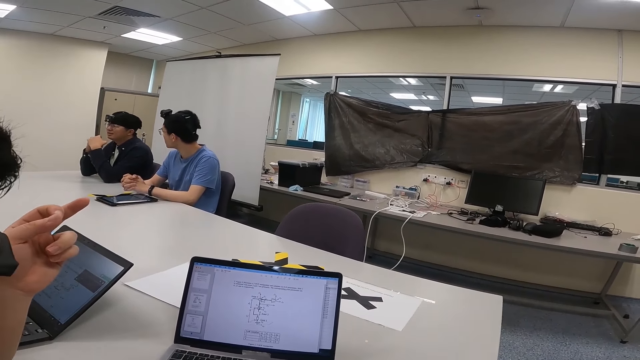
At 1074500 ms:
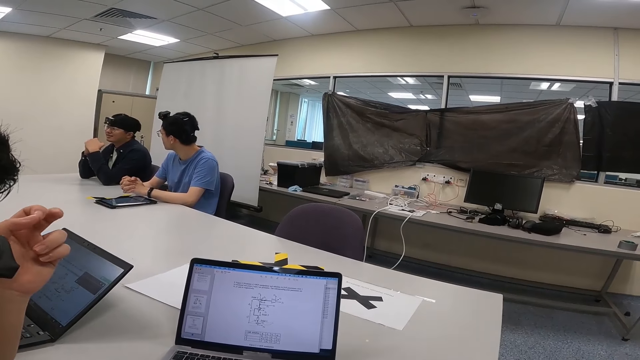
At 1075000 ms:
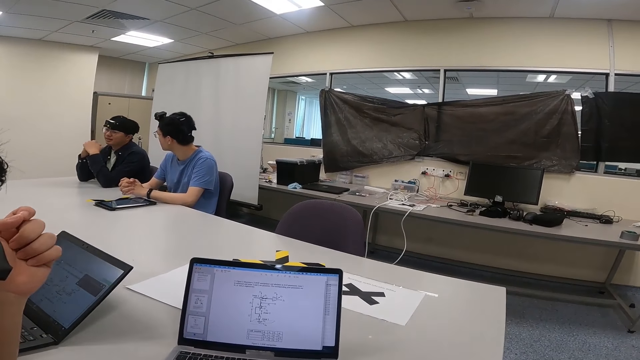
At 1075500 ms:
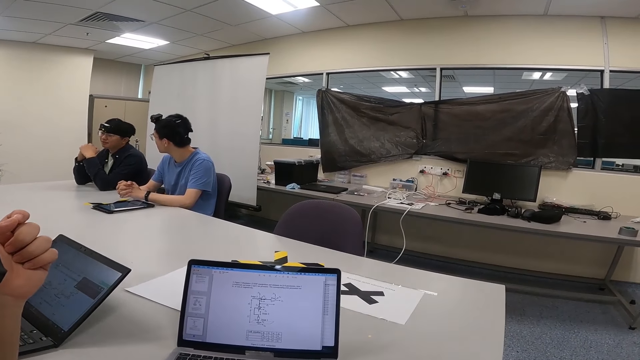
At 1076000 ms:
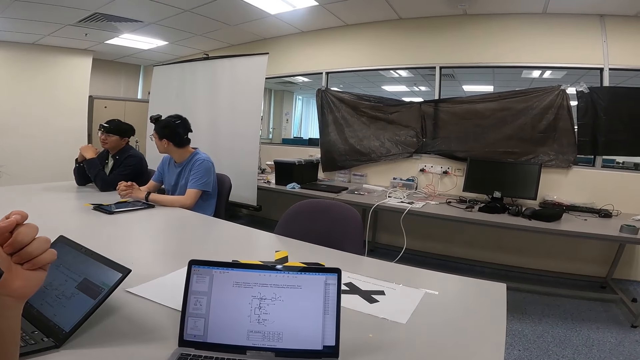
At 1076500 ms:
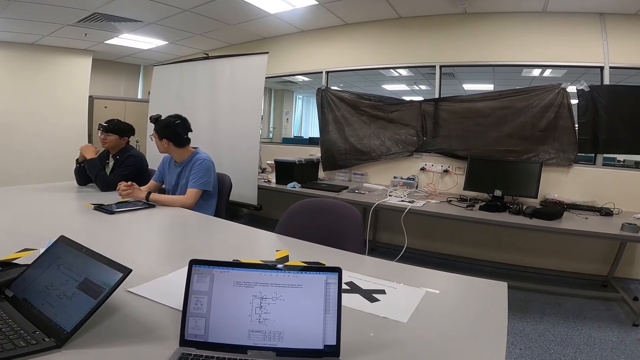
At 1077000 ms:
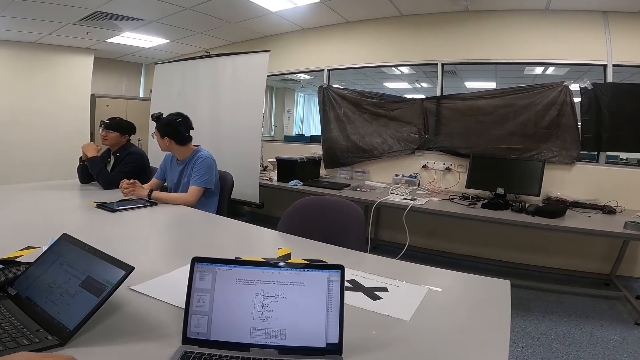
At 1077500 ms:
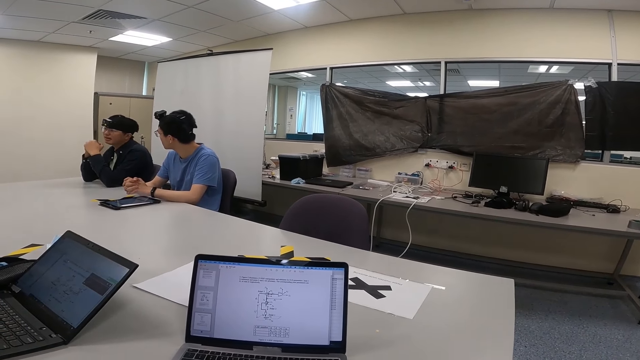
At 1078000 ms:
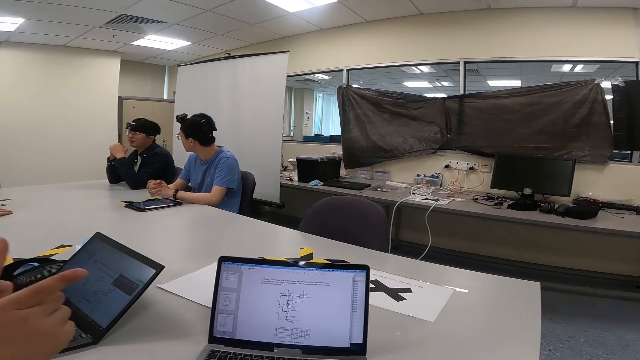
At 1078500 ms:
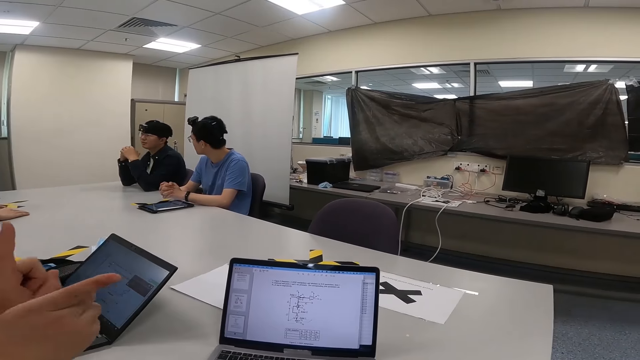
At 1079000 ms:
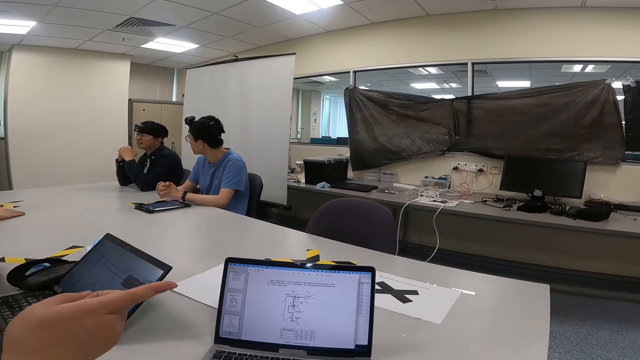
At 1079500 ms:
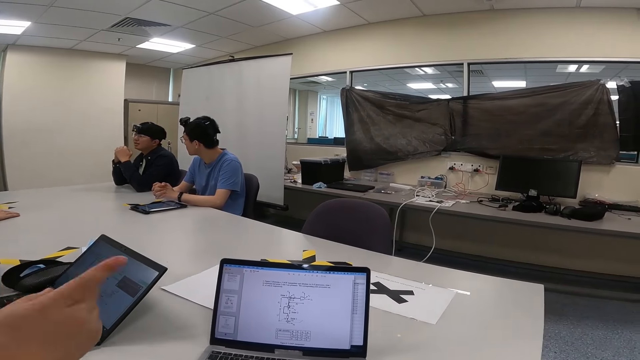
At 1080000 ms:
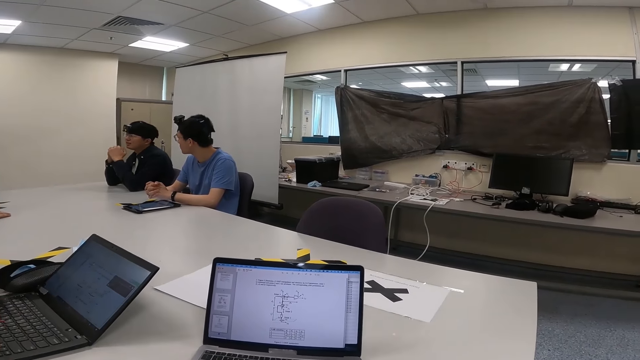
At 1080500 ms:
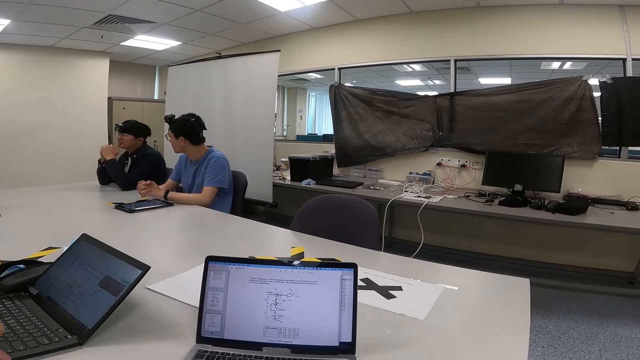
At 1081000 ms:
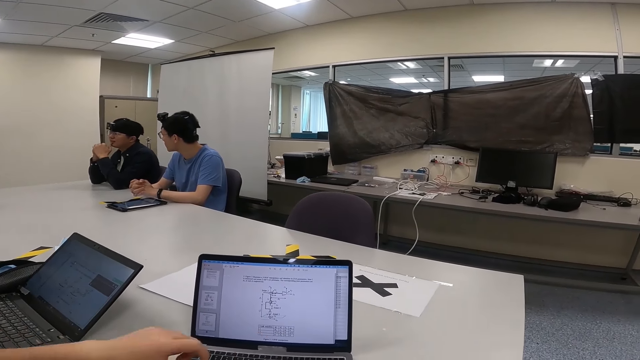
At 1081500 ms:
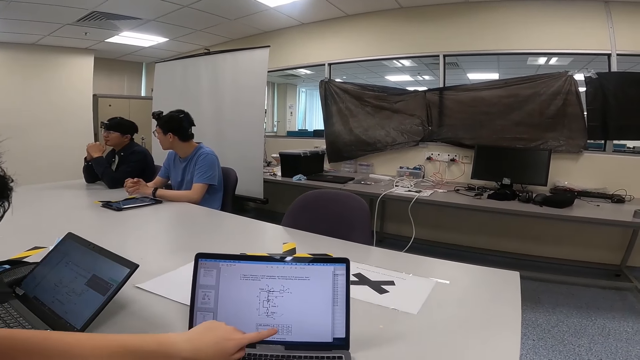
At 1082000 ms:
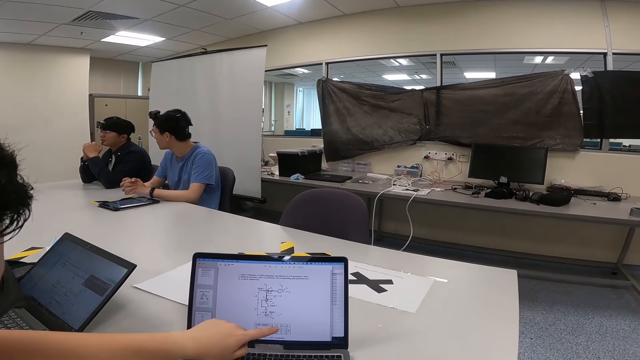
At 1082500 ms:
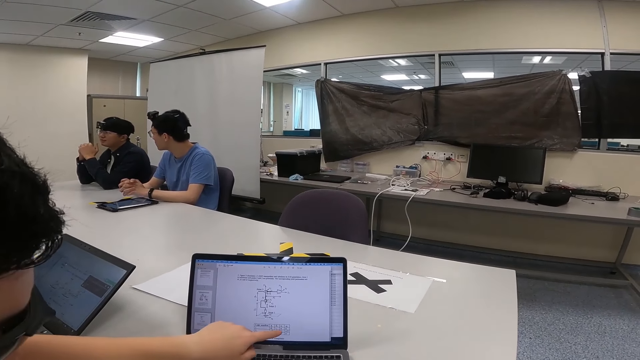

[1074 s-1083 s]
A person is showing something on the laptop.

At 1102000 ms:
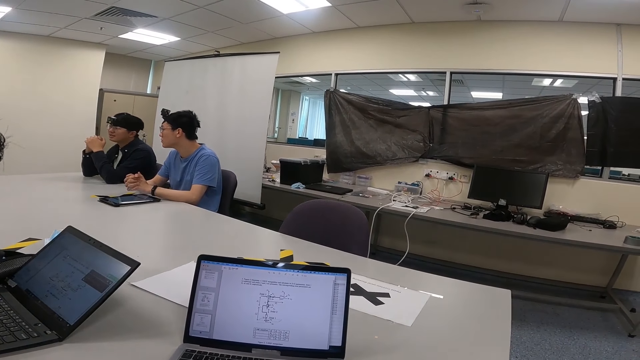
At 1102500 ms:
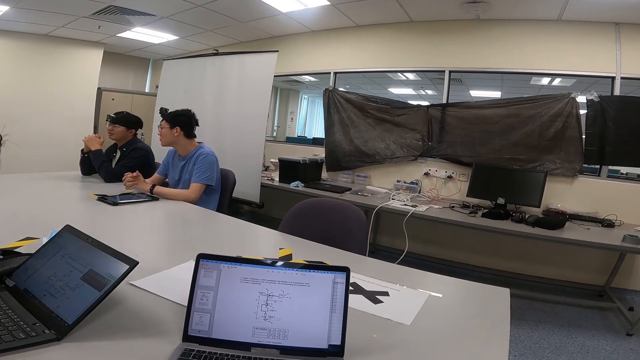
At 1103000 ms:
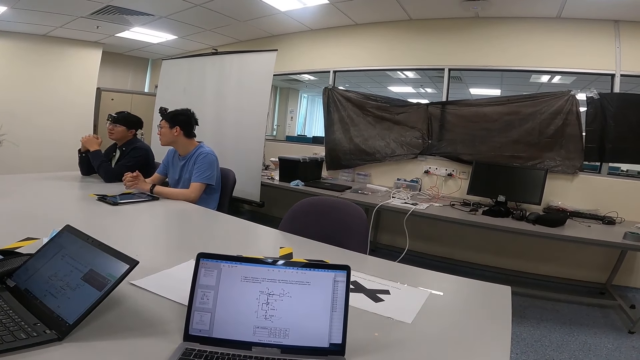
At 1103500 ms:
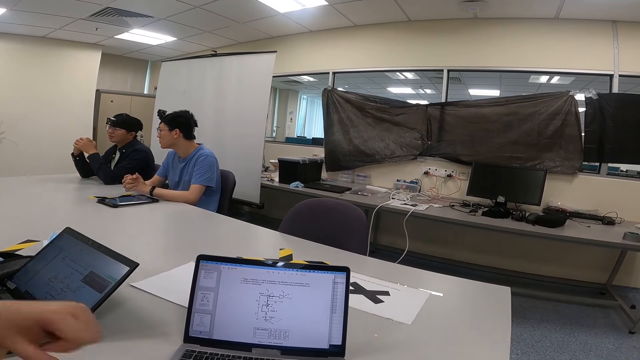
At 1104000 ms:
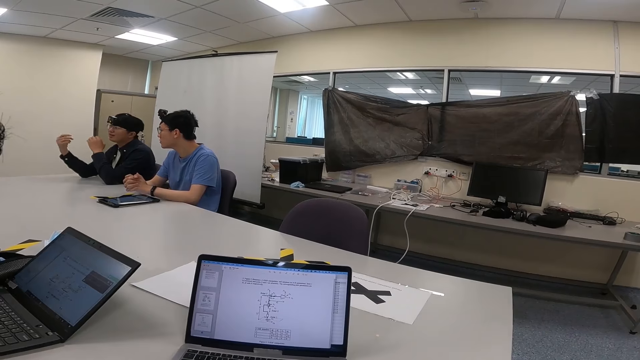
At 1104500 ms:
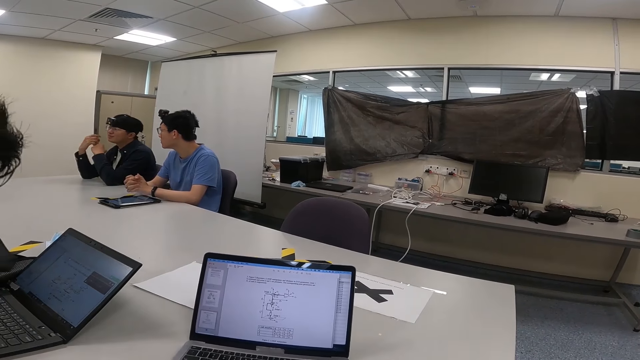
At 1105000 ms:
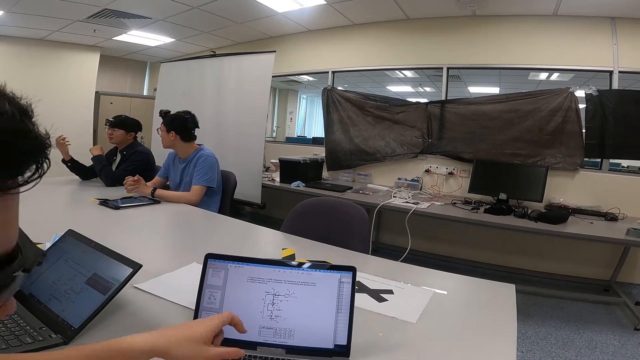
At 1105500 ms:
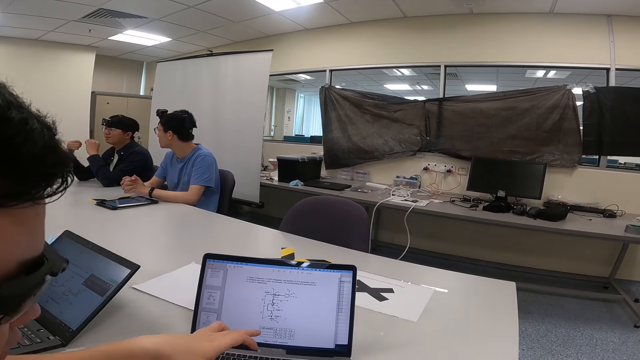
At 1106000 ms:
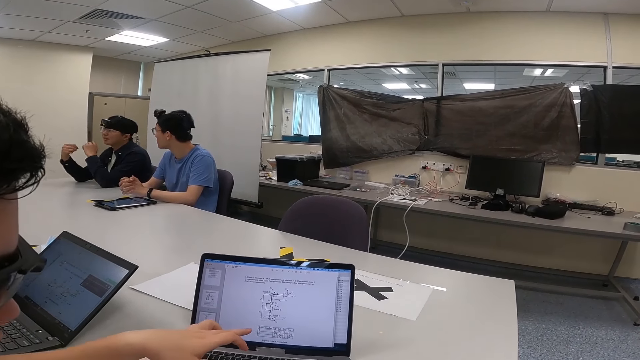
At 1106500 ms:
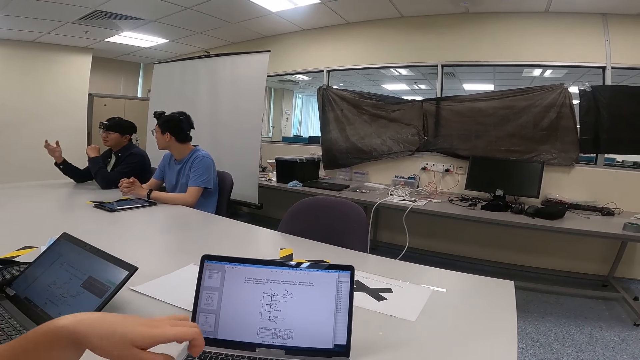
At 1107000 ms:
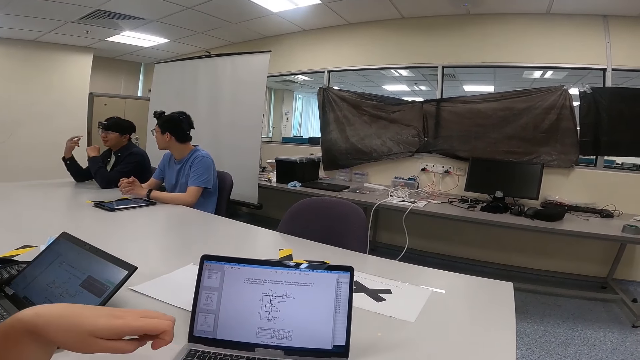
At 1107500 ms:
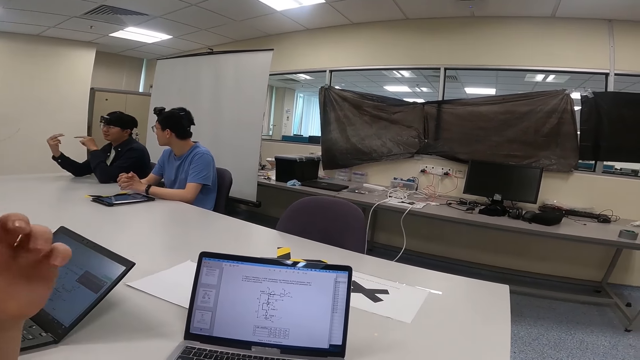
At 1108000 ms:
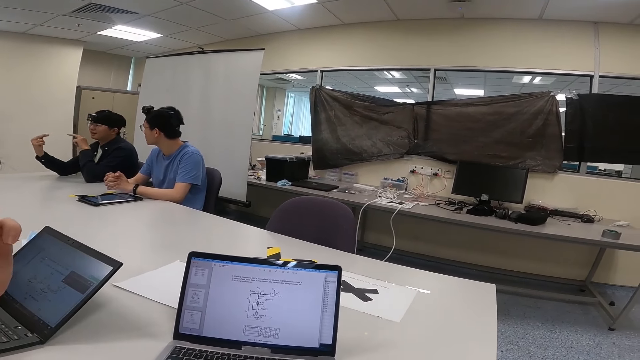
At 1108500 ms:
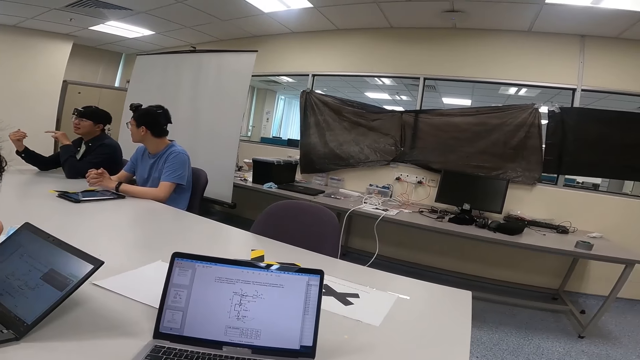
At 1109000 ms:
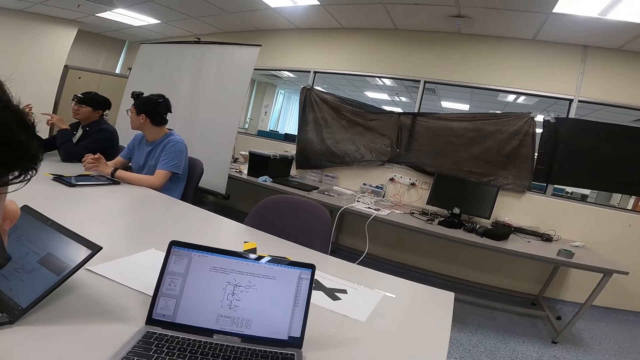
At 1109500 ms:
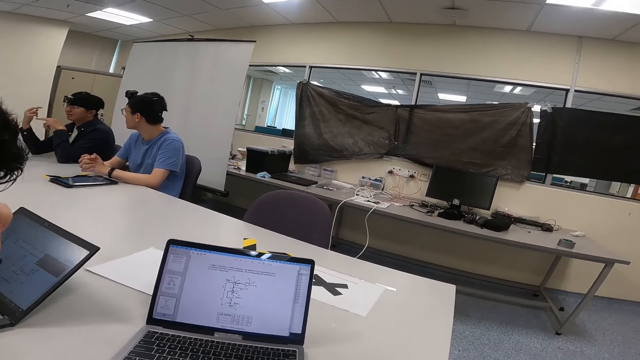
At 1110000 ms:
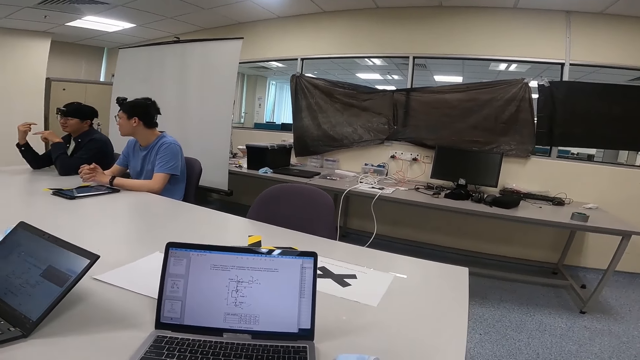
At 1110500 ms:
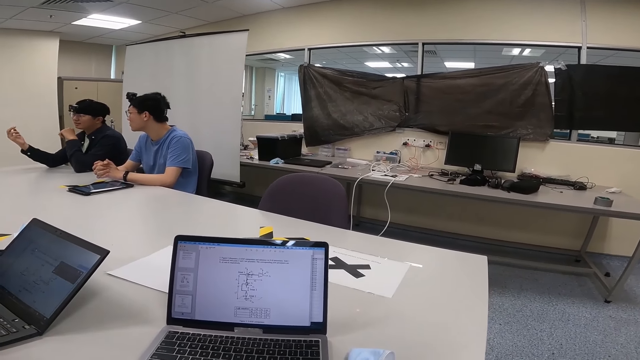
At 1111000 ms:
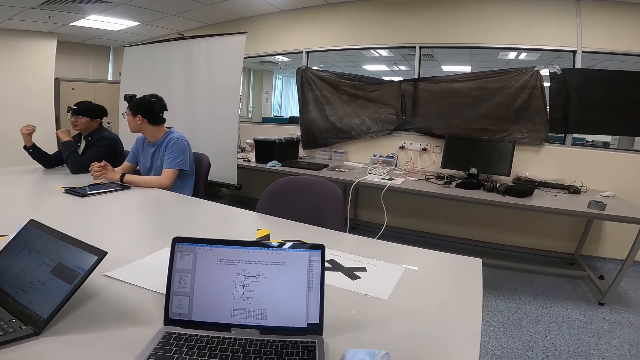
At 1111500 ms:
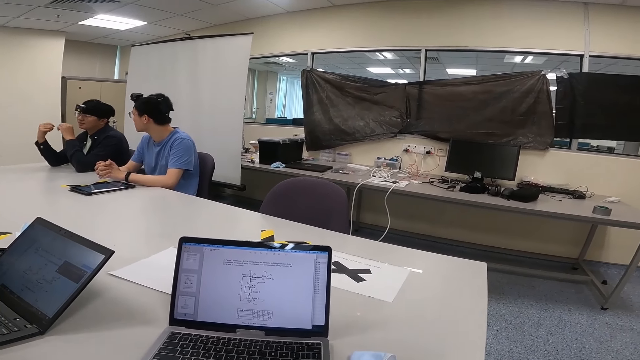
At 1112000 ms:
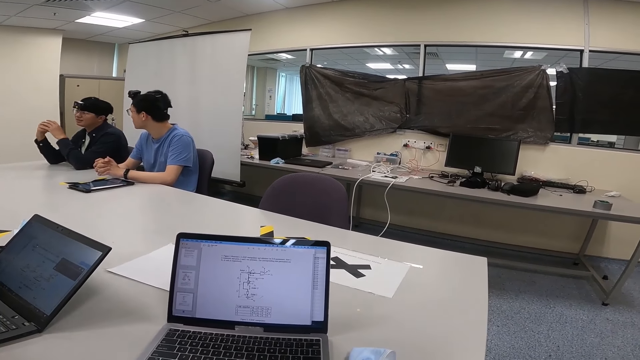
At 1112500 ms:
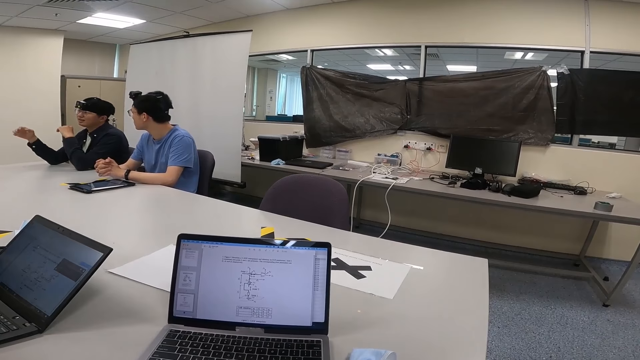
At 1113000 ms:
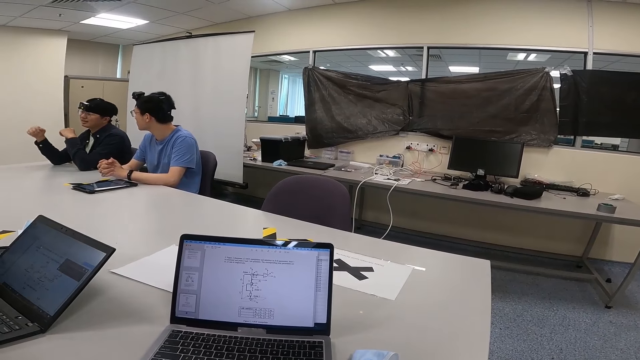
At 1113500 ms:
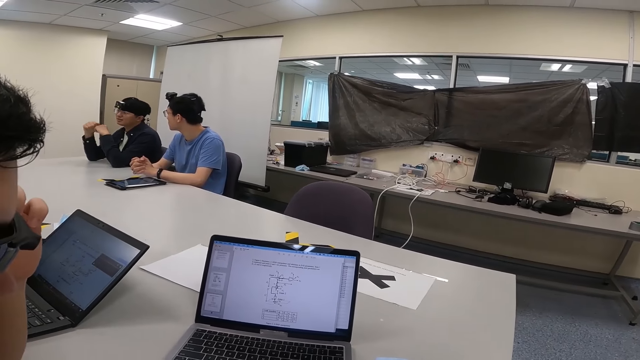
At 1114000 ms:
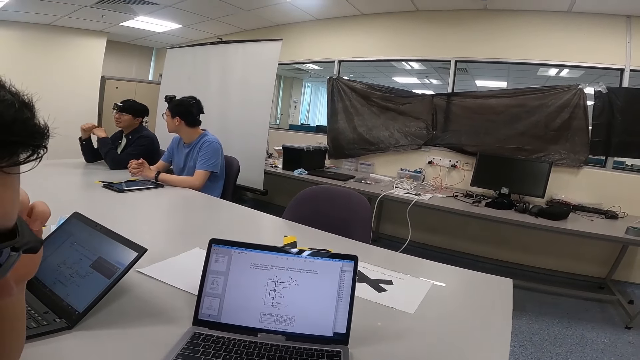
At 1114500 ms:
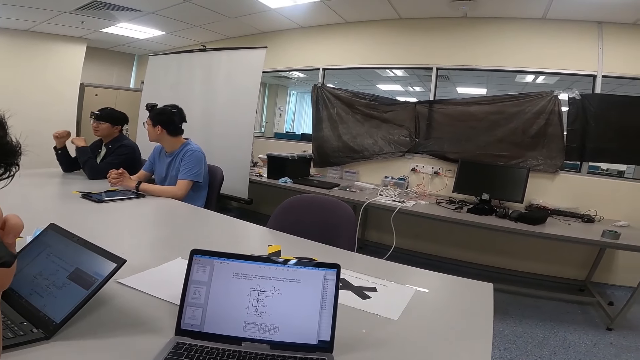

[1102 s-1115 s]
A person moves the hand while talking. Another person touches the laptop. The other person moves the hand to the face. The first person moves the hand while talking.
